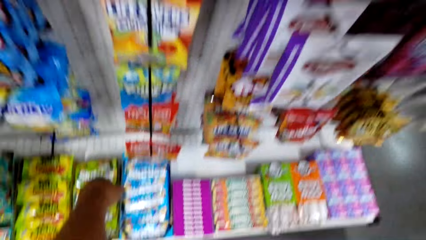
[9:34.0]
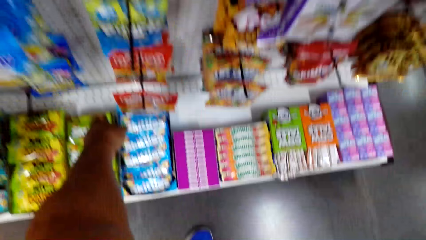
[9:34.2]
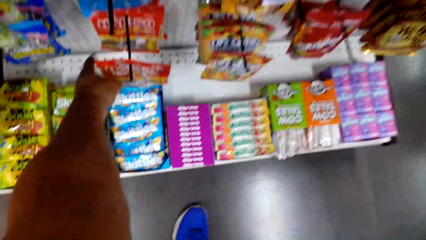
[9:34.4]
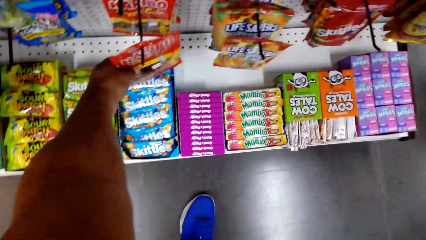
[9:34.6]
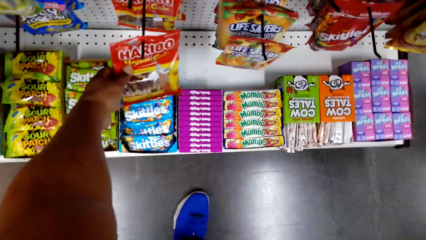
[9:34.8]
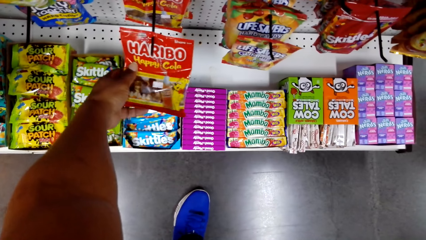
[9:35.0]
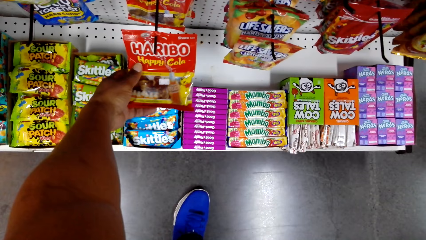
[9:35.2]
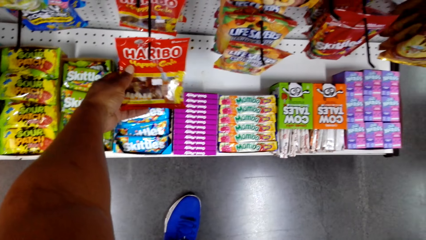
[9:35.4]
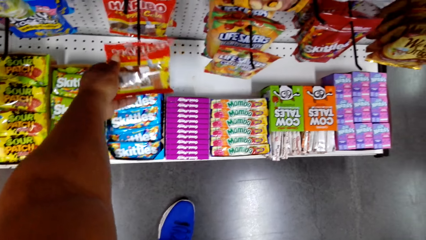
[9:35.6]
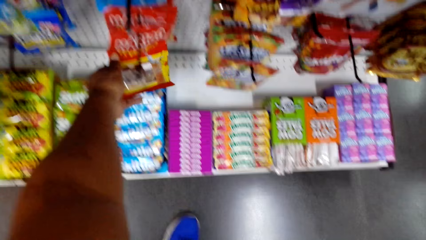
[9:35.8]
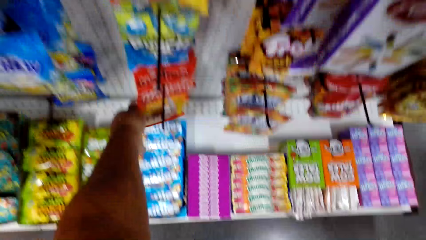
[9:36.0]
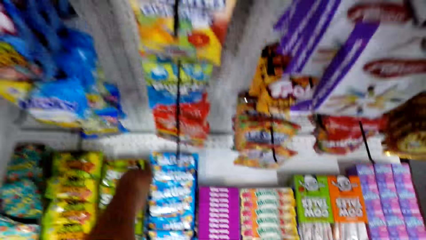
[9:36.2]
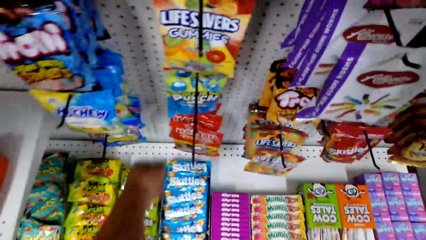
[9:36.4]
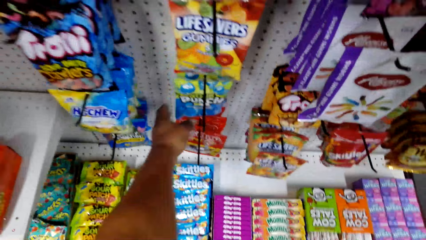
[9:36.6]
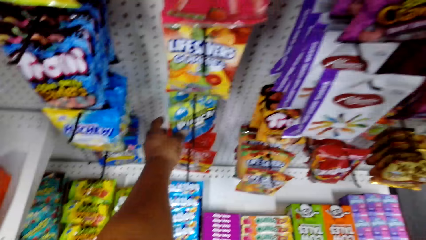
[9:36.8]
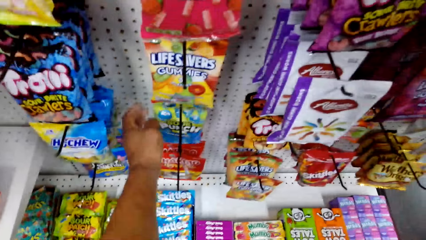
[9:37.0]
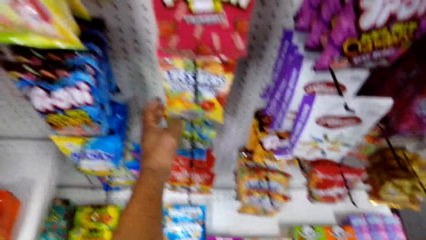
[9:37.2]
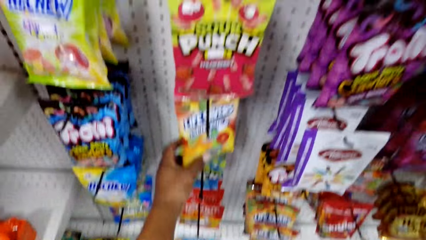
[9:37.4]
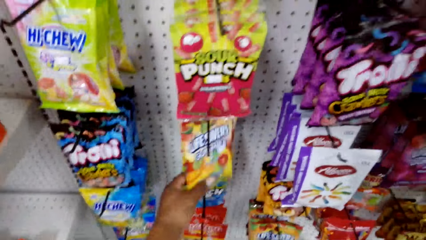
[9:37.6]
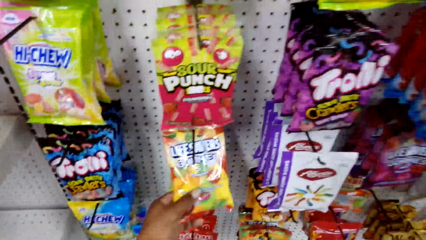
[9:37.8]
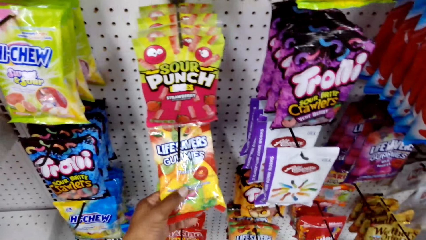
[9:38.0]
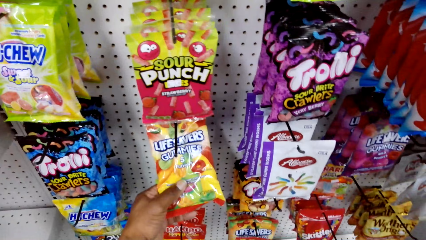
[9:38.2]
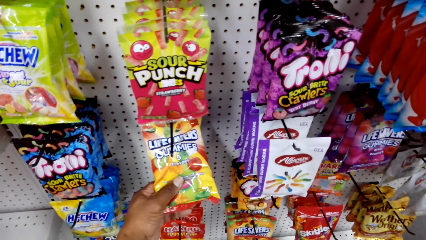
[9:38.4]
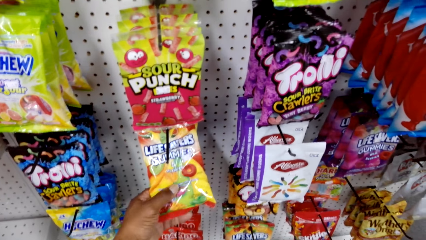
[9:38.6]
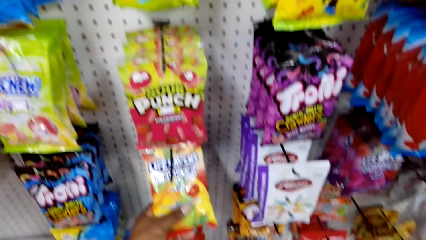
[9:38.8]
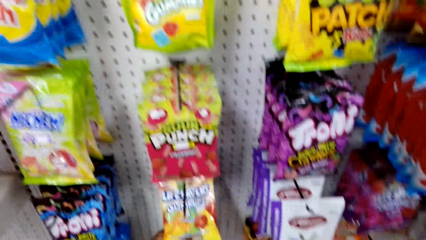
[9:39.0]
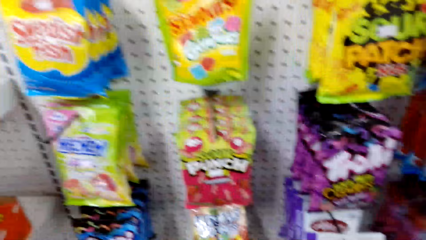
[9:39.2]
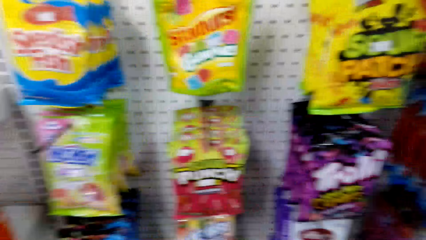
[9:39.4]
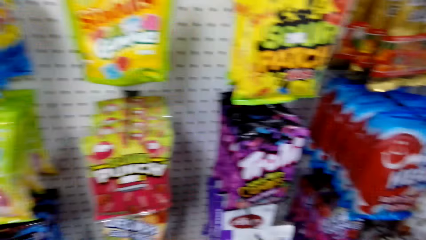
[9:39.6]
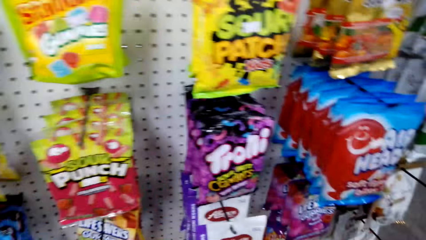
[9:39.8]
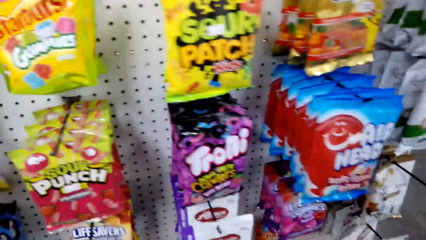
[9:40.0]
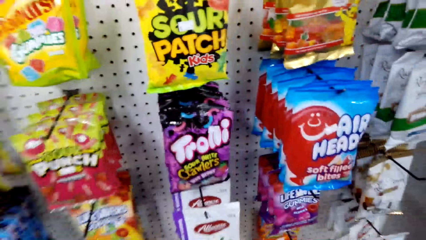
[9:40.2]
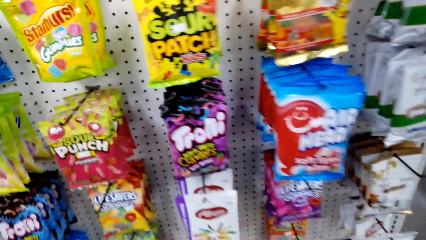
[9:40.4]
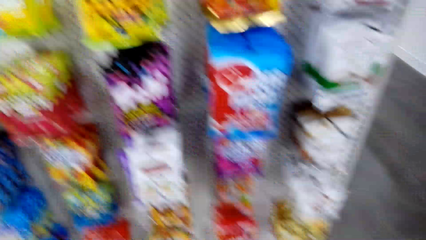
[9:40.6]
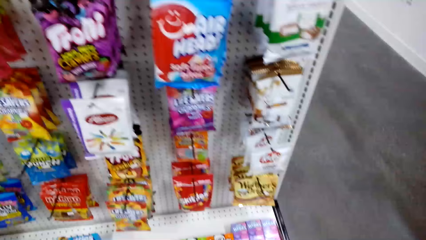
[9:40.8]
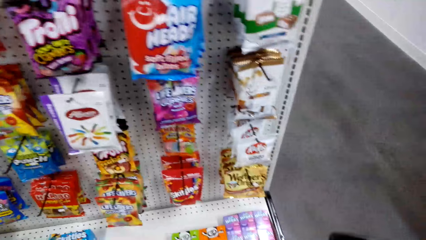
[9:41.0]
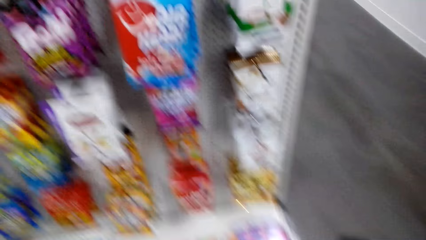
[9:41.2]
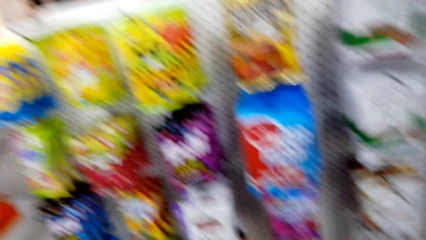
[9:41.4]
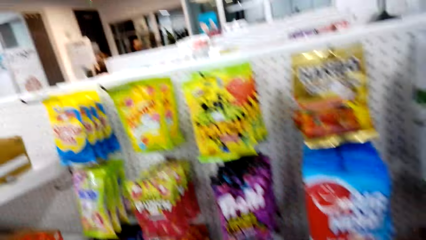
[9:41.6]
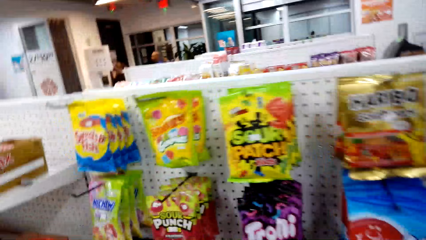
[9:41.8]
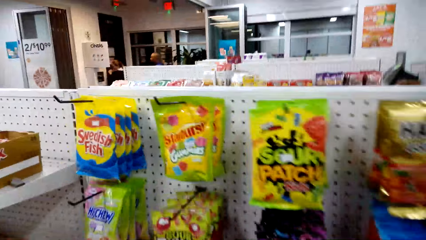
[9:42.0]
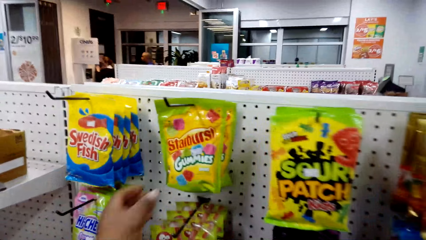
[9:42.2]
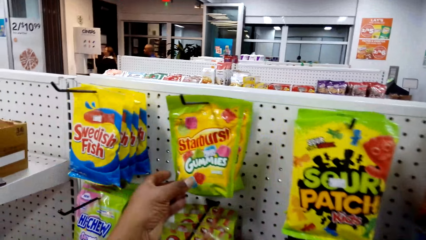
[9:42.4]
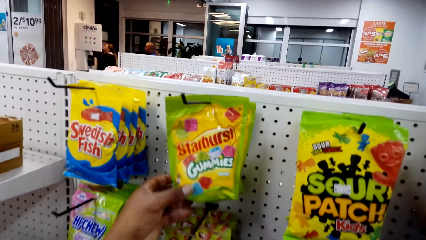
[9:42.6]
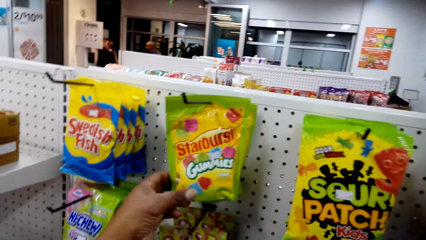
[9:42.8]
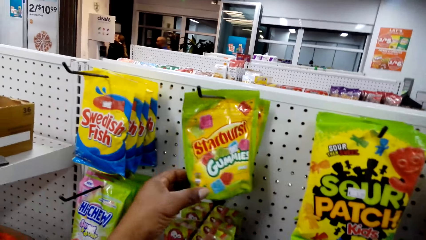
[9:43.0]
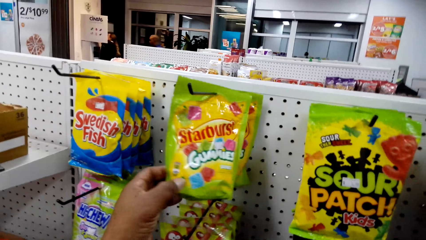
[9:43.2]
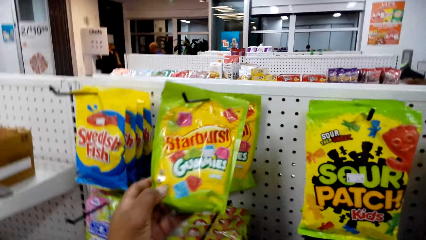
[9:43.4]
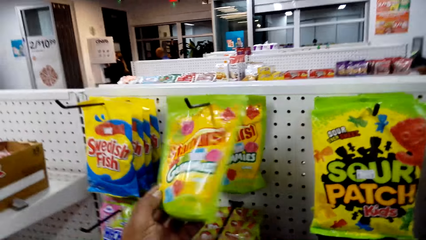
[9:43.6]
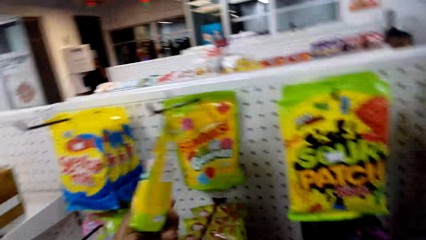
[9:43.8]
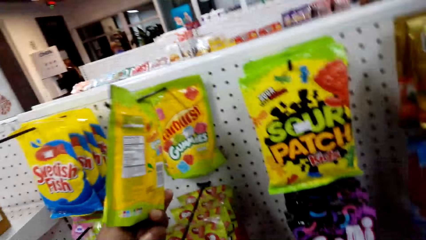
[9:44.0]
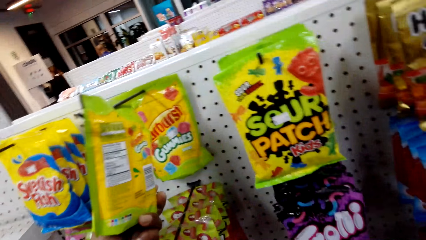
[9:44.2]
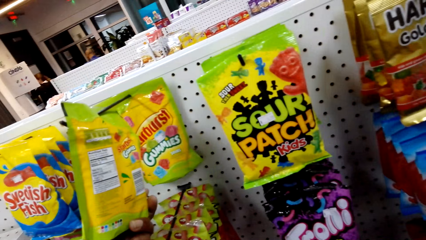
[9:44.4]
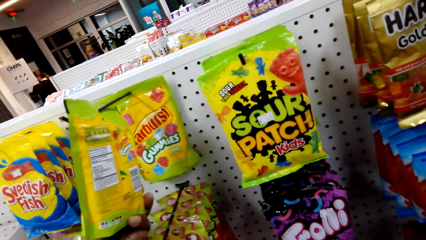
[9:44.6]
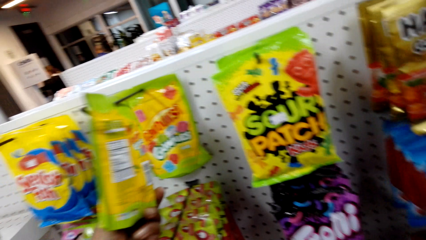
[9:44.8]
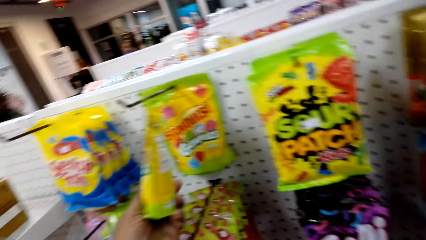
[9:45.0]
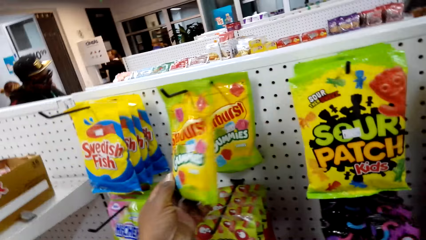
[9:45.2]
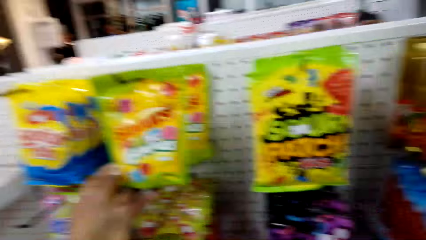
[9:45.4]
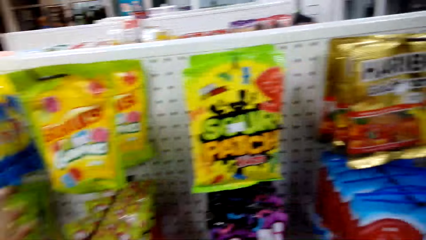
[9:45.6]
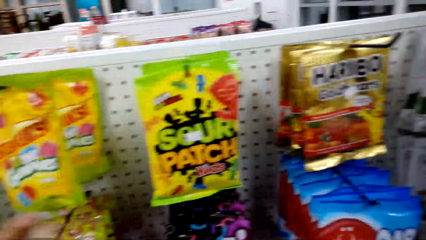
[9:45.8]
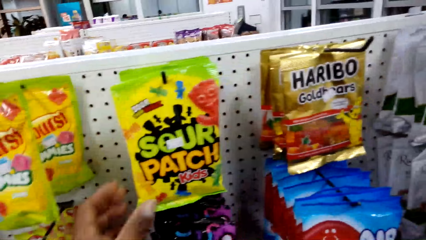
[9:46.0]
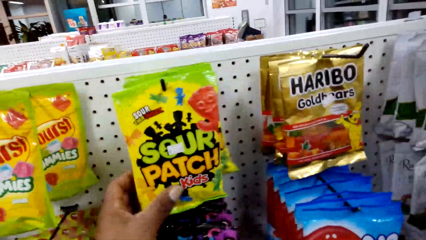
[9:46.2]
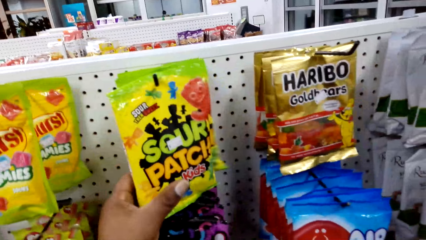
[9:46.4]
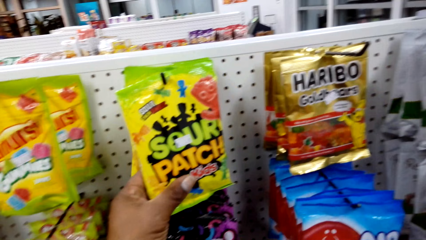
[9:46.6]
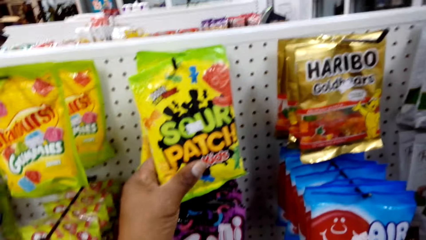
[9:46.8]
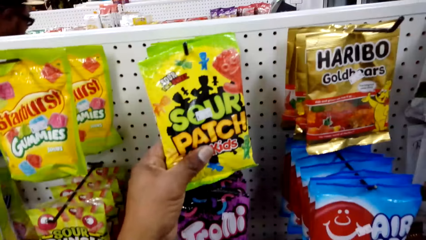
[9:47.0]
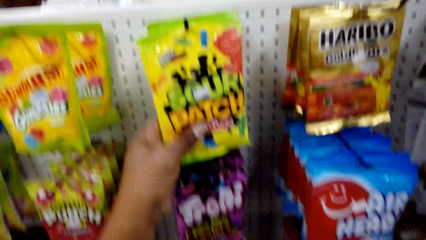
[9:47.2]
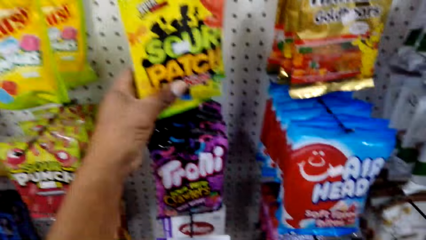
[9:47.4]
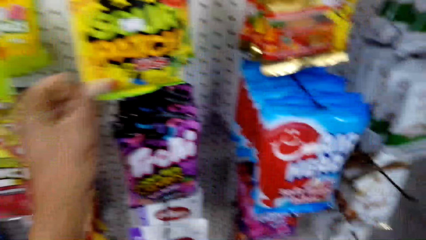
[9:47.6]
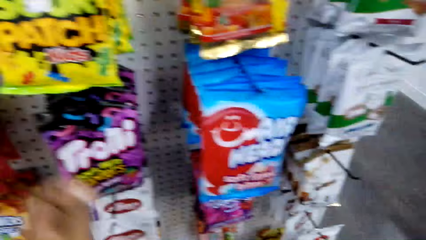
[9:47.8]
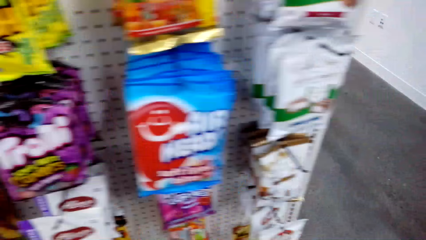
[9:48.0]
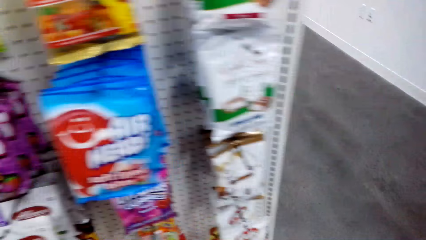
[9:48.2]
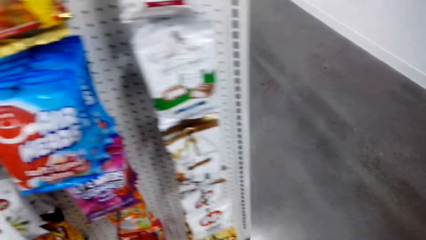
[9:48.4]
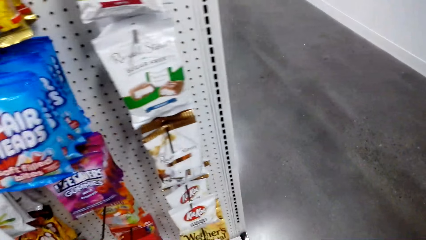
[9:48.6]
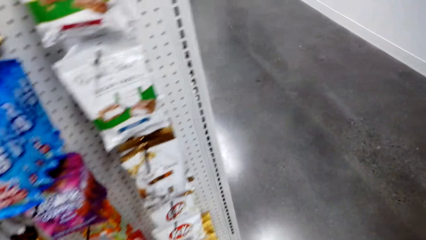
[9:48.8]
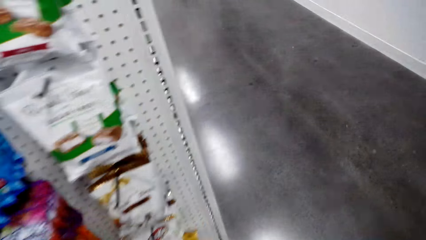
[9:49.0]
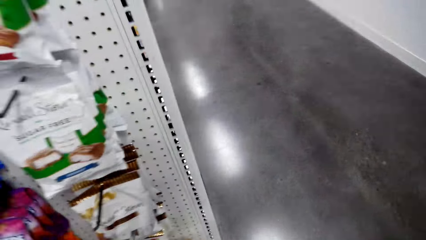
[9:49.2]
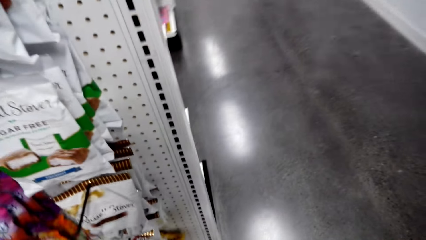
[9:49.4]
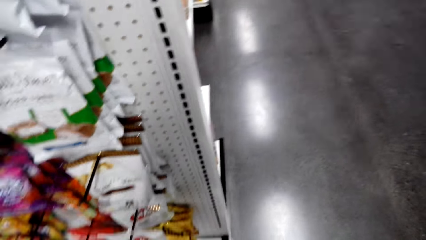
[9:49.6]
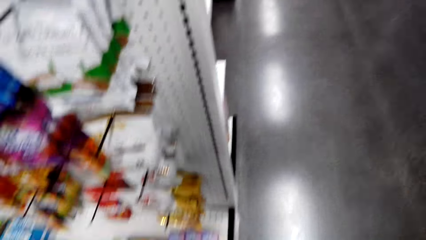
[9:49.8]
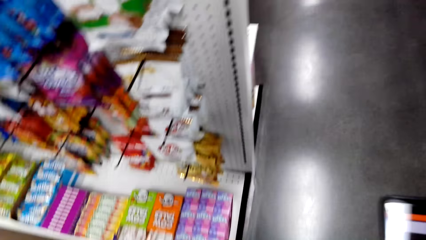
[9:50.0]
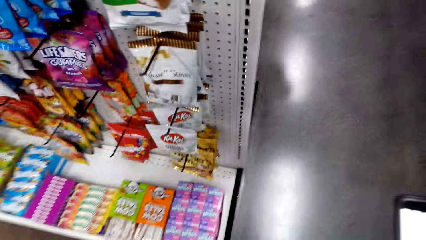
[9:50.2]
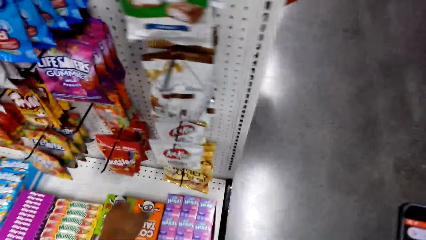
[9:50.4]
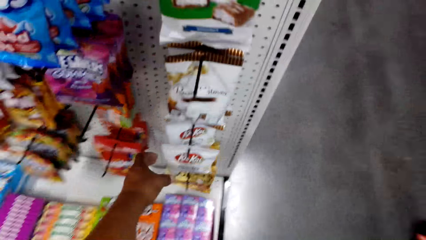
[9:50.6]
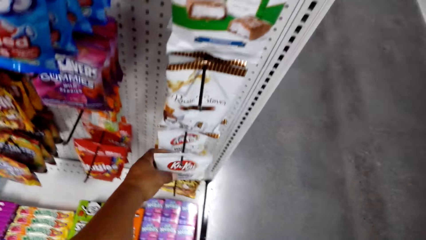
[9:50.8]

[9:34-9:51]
The camera wearer checks a packet of happy cola candy. They touch the snack. They check a packet of gummies and look around the shelf. They check the packet of gummies. They check a packet of candy and walk around the store.
